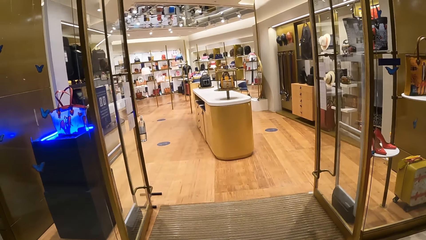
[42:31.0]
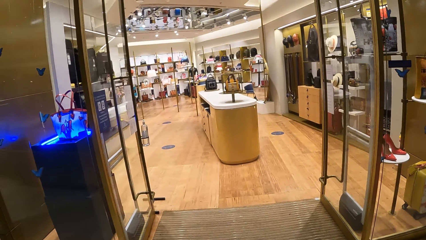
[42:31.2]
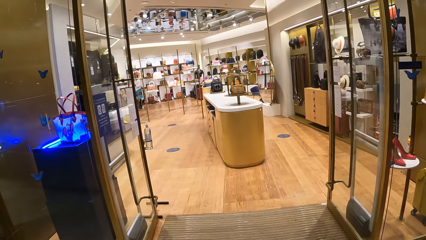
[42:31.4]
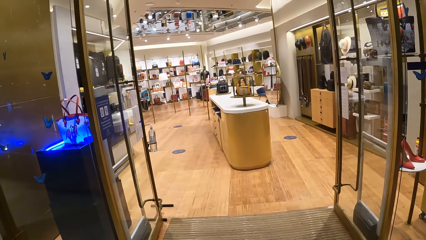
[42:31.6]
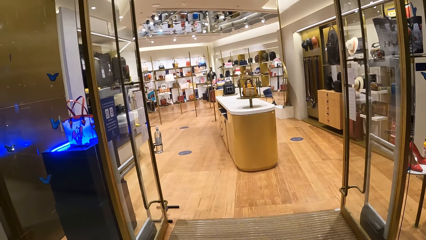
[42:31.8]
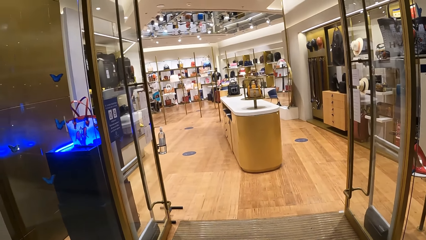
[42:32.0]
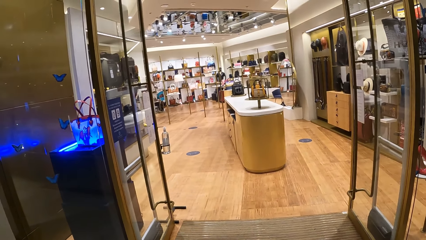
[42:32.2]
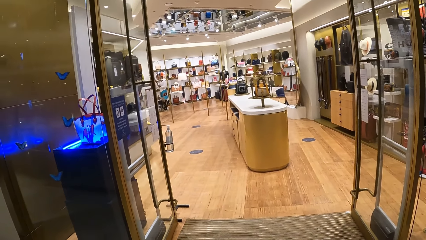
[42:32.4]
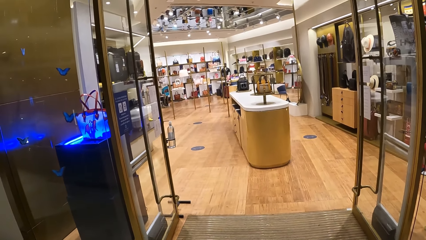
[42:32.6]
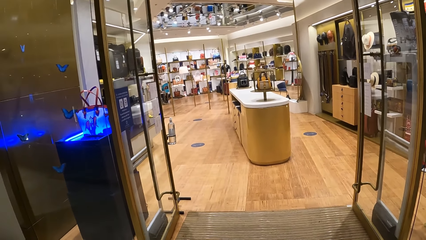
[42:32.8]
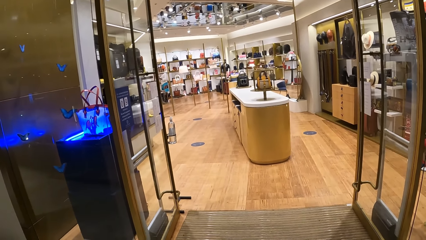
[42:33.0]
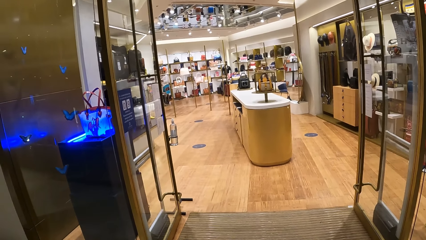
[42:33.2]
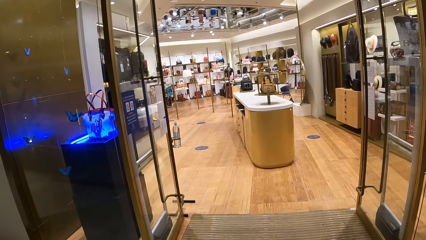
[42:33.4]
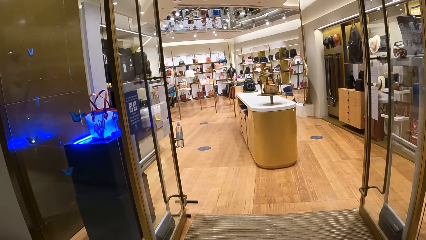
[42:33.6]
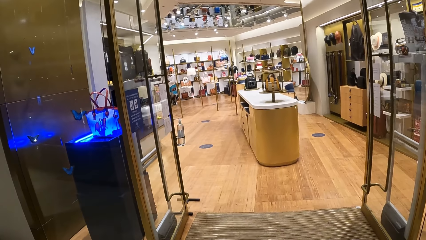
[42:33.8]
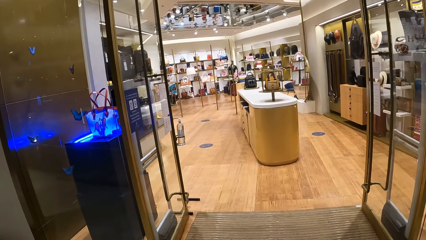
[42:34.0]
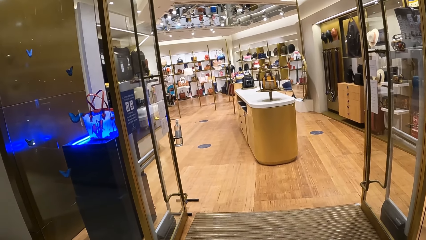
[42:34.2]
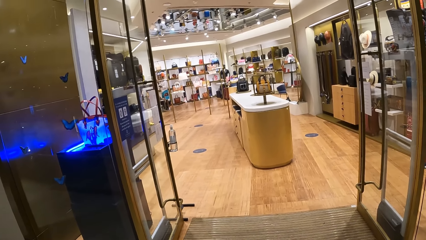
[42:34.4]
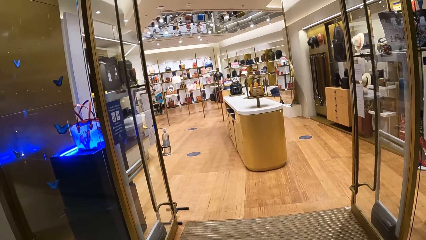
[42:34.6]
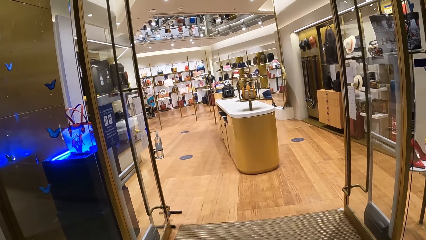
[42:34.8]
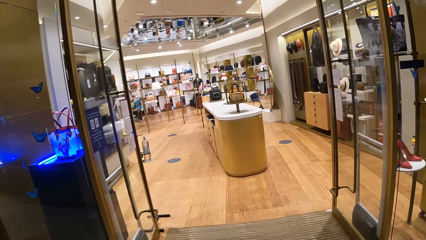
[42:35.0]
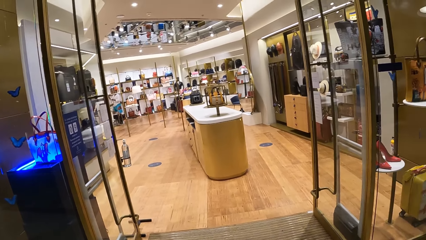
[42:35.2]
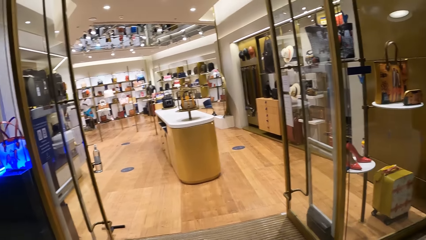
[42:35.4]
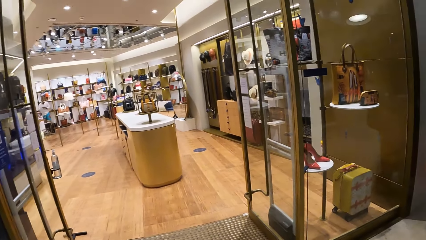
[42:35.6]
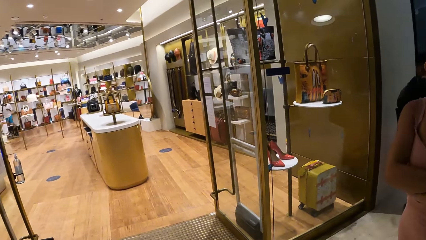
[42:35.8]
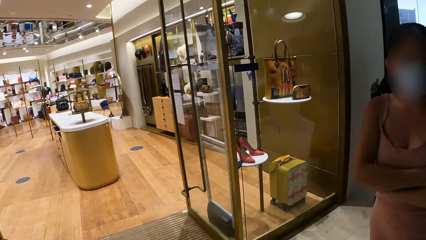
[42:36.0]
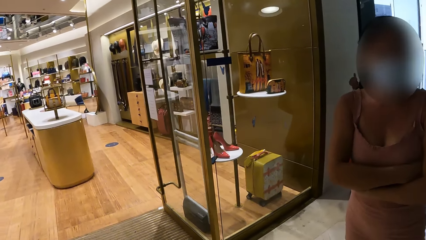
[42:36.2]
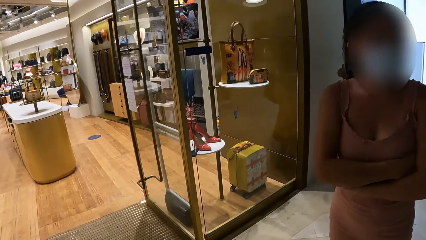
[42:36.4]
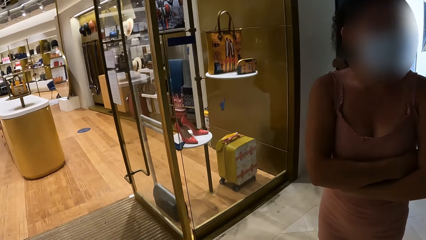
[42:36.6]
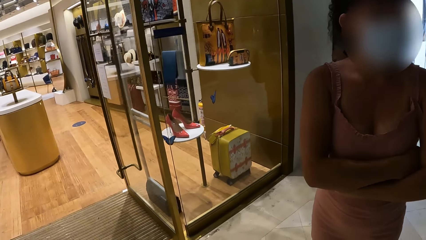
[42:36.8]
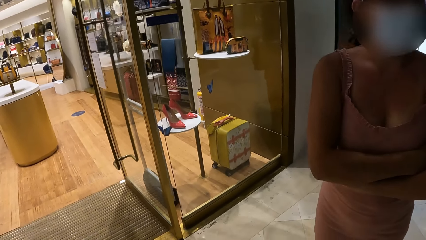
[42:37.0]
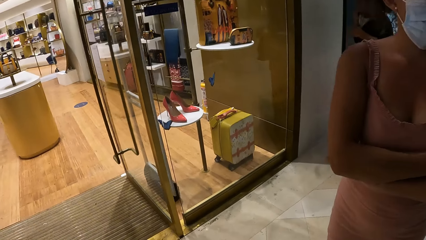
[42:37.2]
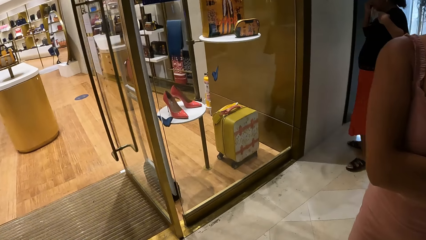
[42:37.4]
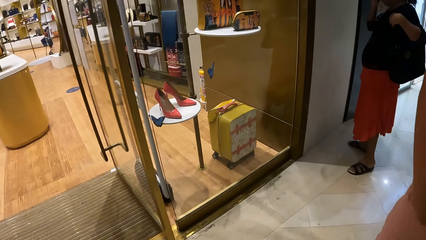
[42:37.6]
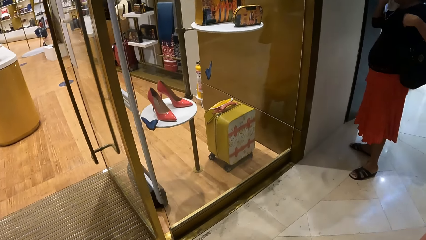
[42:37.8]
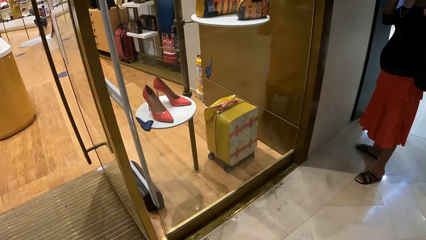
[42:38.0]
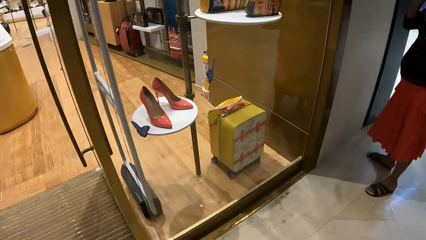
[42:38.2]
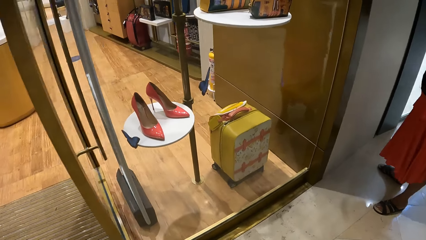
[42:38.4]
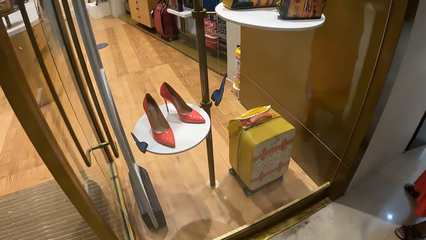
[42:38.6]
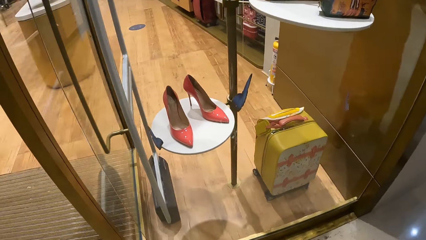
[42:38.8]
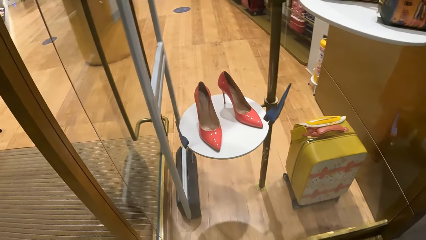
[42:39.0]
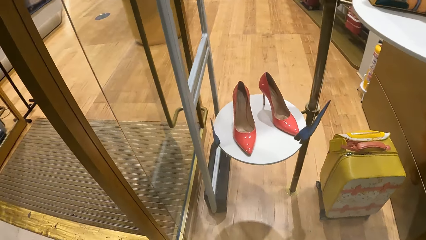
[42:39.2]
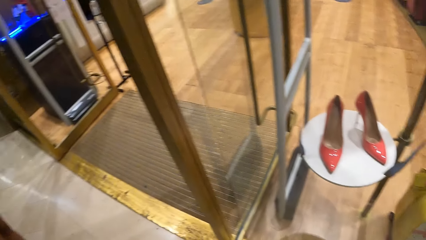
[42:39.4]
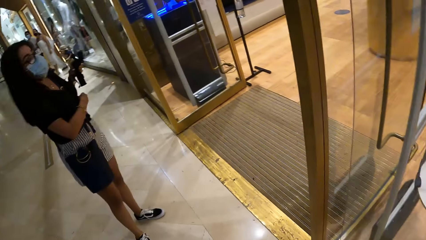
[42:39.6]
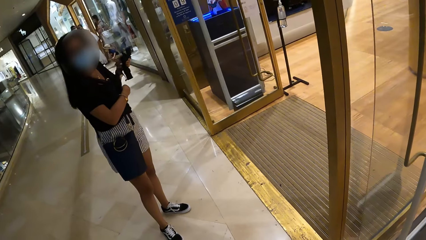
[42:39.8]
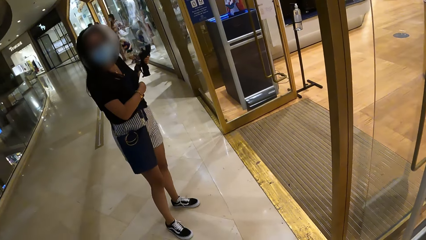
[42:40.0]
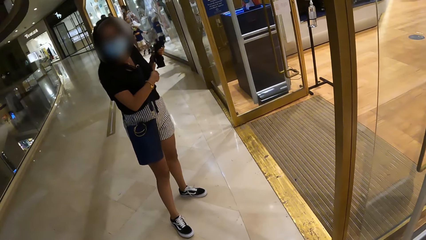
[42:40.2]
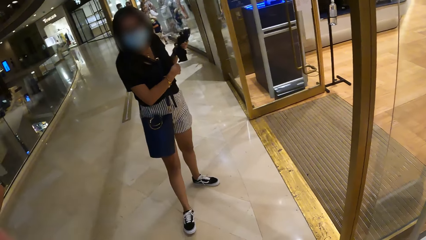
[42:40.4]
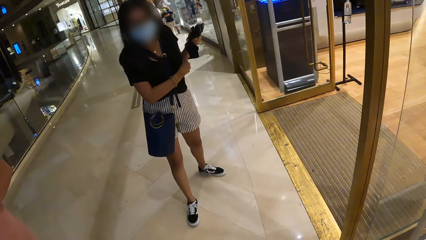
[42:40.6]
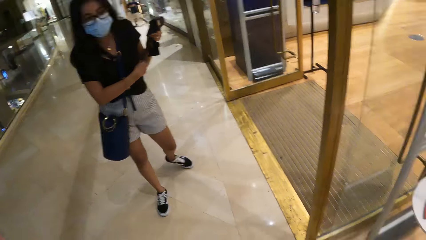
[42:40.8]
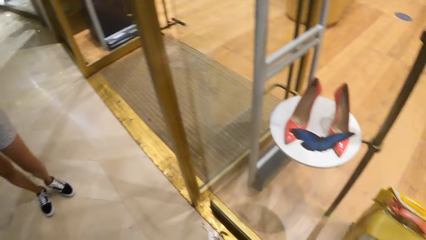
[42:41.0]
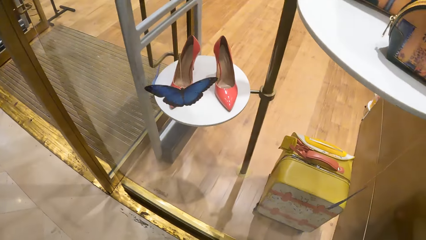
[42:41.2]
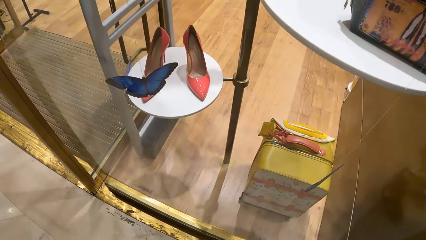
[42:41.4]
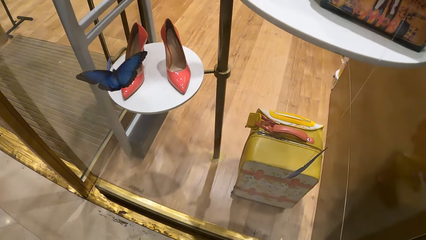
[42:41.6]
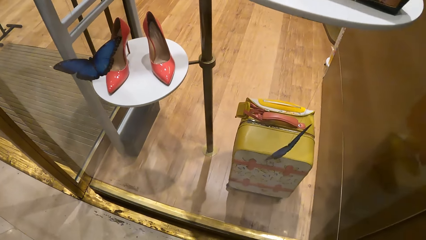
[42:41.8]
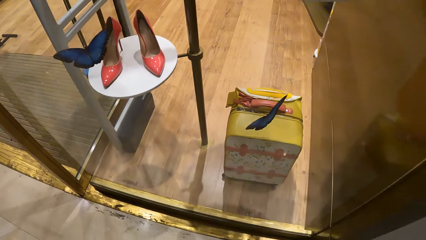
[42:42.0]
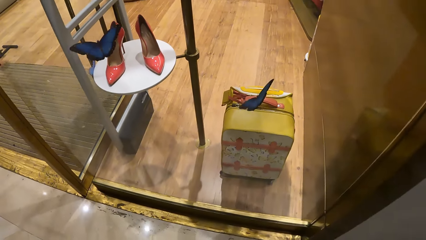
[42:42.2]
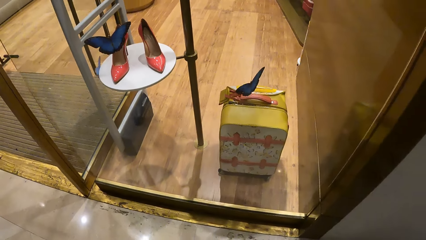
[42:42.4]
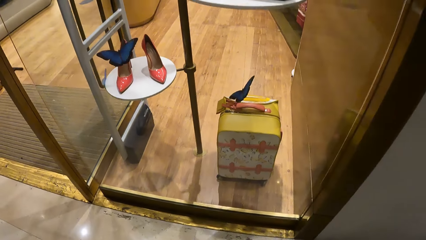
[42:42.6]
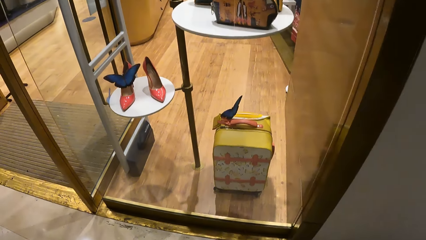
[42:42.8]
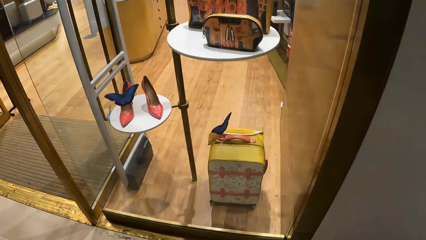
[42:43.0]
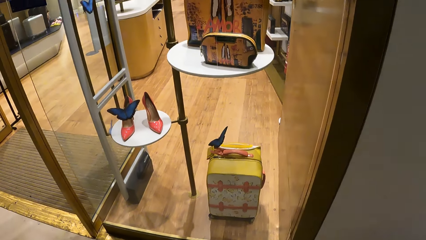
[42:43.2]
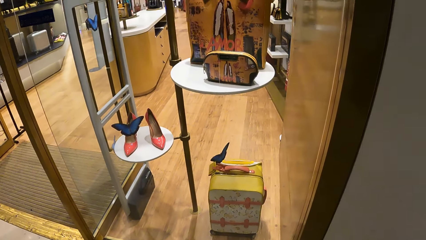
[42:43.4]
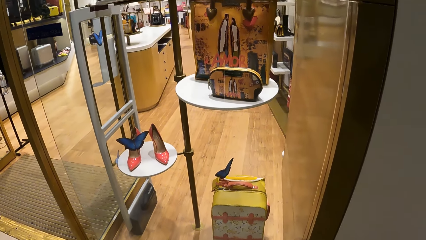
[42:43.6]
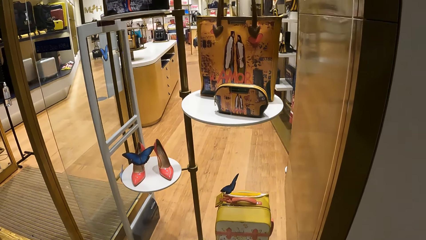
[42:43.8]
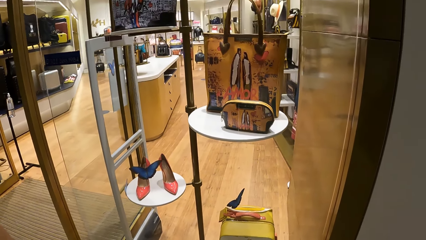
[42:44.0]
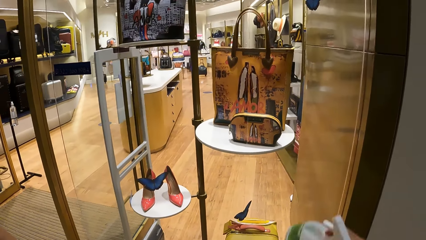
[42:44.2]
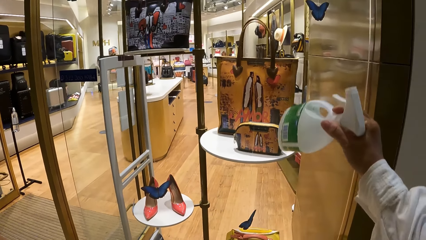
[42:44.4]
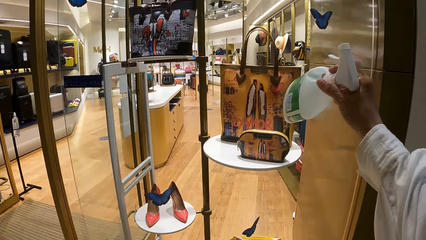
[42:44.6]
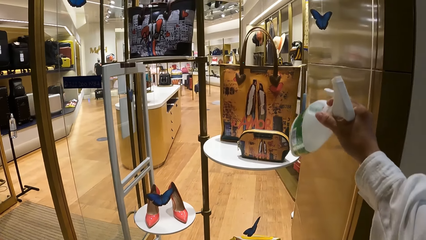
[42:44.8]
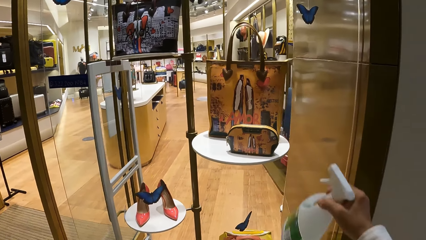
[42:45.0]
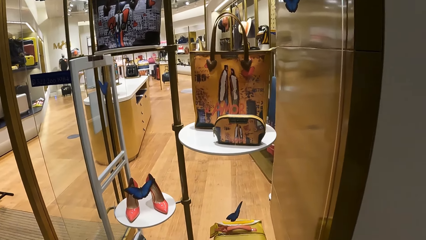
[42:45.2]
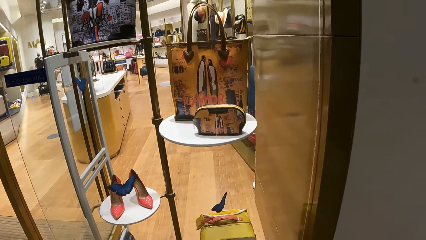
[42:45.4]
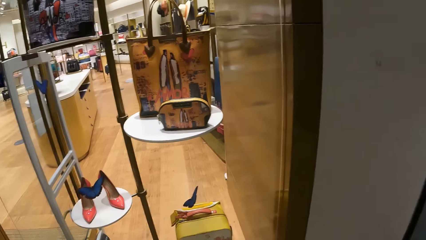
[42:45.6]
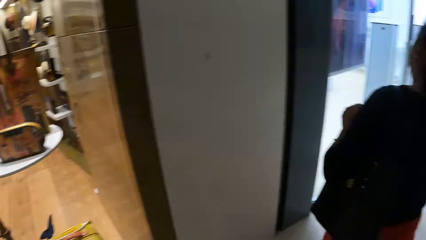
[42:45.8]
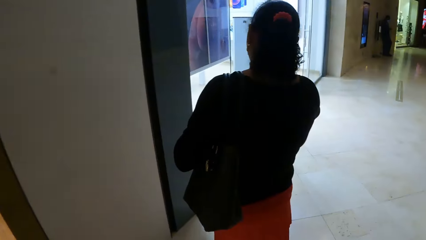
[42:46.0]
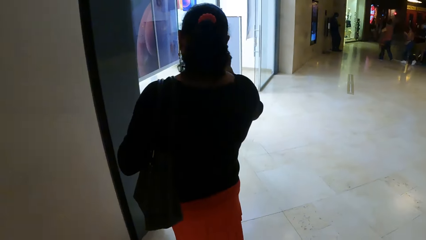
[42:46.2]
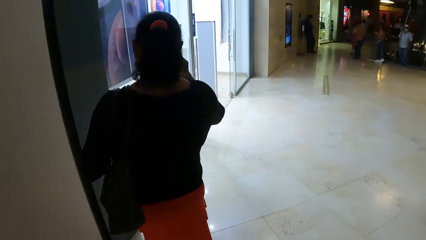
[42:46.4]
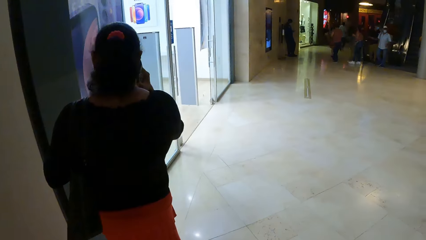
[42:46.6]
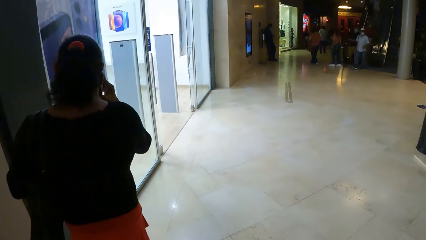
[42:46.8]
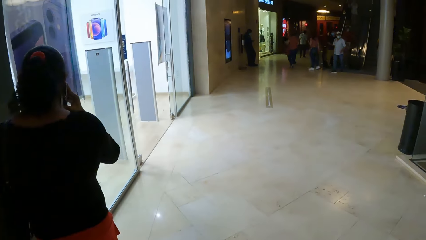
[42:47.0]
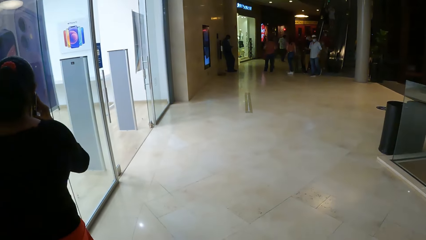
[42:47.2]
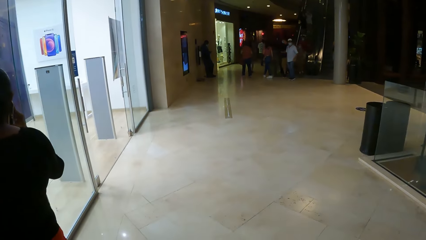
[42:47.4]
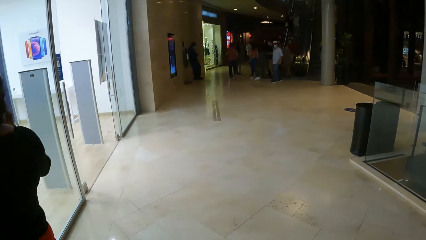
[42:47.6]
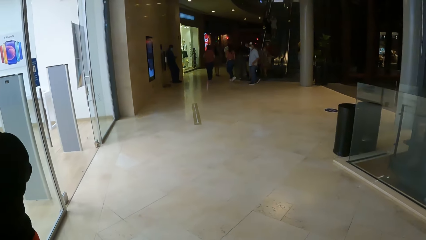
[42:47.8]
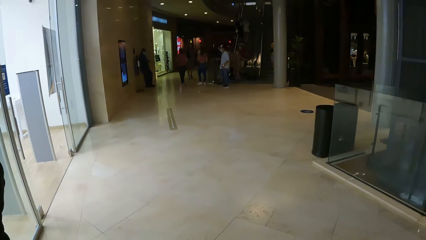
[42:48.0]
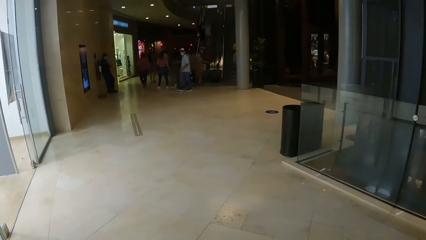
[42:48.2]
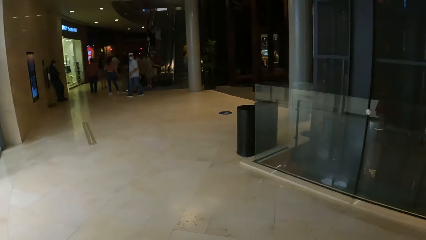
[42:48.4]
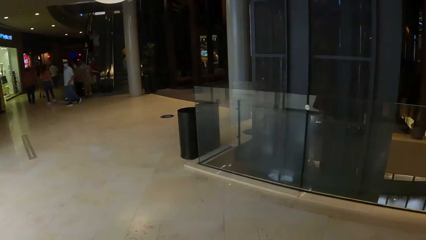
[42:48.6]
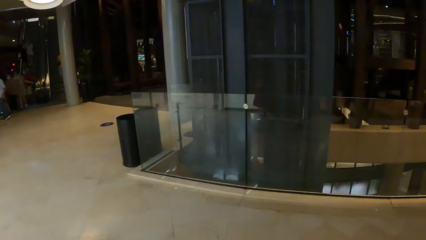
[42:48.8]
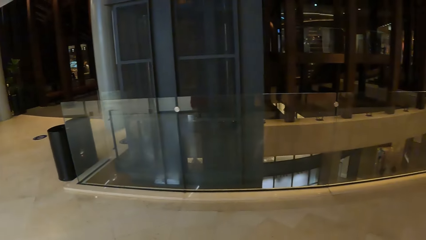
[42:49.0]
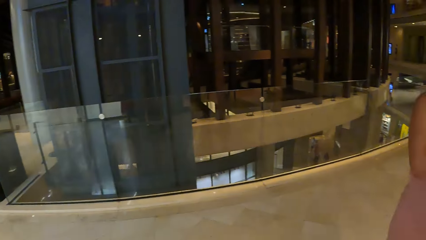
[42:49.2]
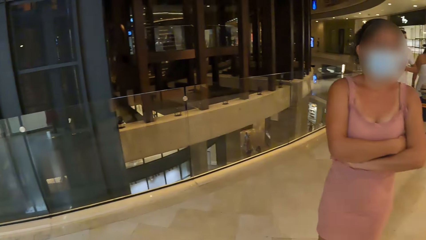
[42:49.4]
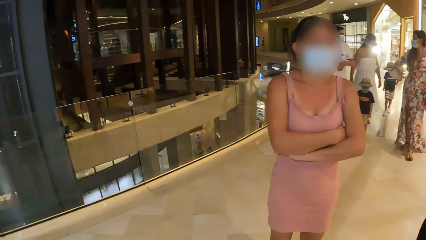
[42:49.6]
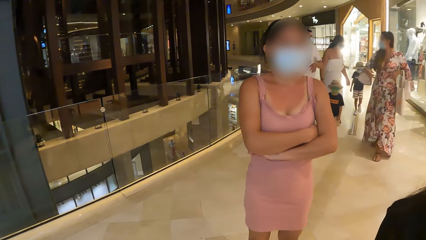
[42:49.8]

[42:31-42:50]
The camera wearer stops and looks around. They look around again. They look at the bag on the display window. They lift the hand, lower the hand and look around.
